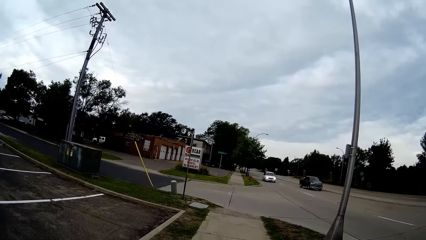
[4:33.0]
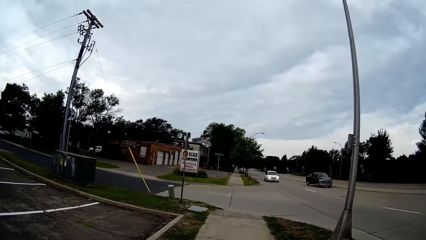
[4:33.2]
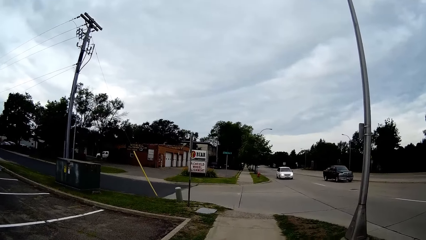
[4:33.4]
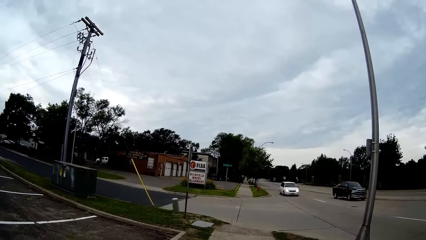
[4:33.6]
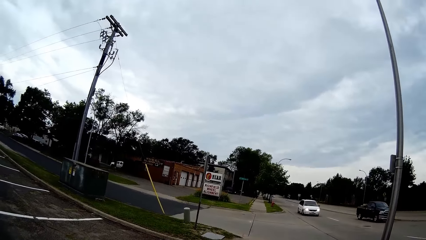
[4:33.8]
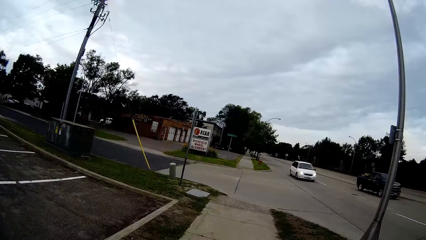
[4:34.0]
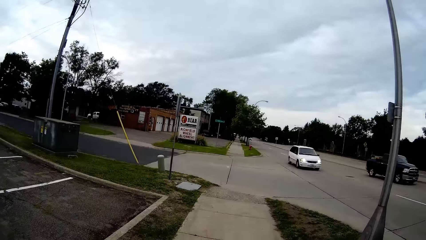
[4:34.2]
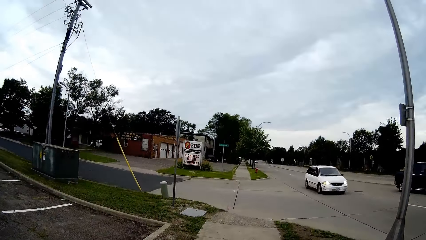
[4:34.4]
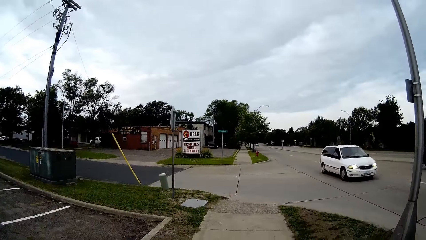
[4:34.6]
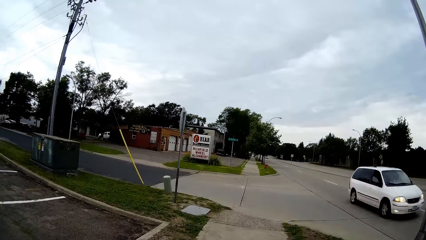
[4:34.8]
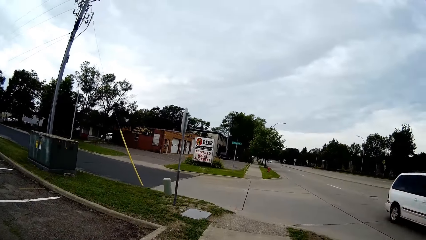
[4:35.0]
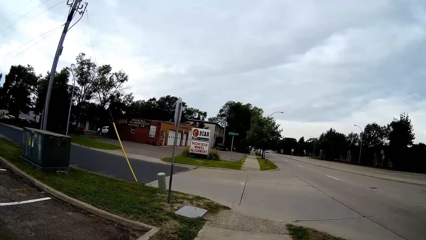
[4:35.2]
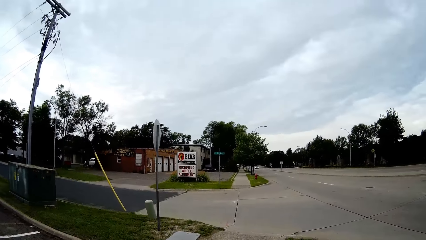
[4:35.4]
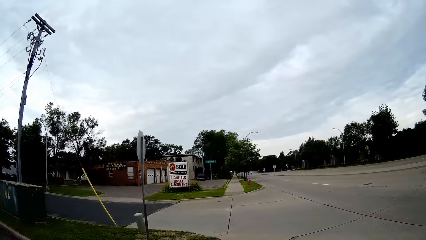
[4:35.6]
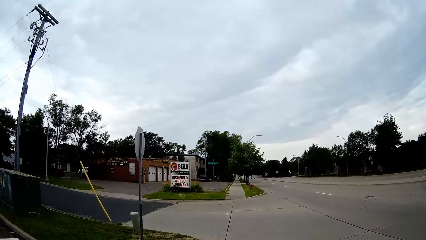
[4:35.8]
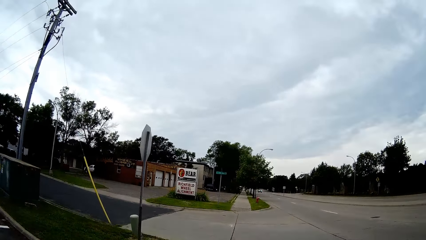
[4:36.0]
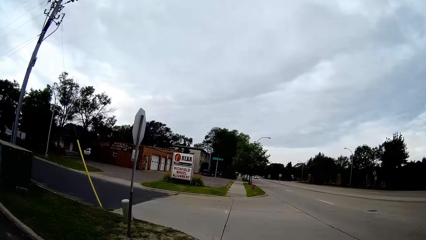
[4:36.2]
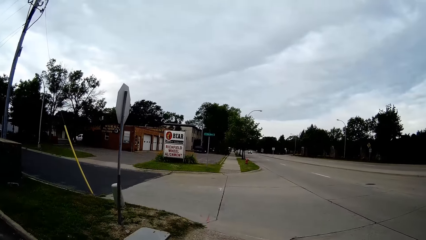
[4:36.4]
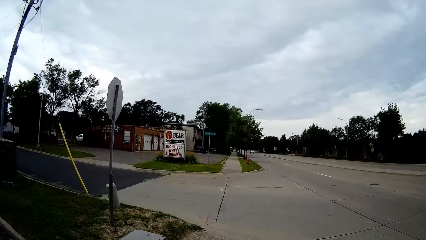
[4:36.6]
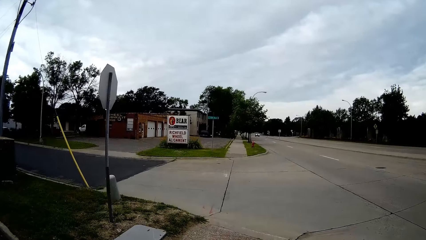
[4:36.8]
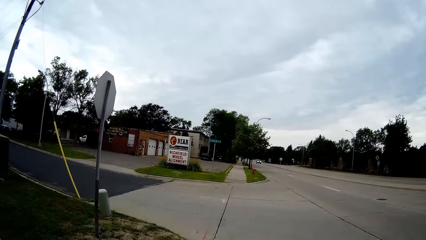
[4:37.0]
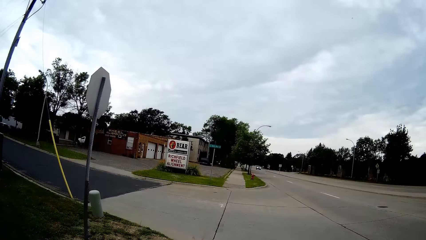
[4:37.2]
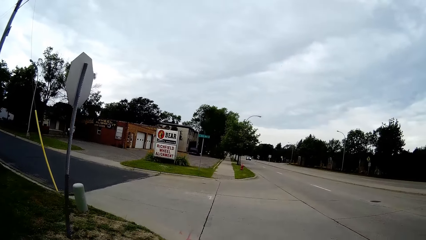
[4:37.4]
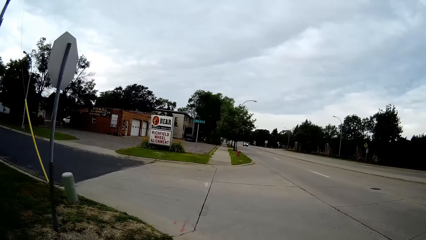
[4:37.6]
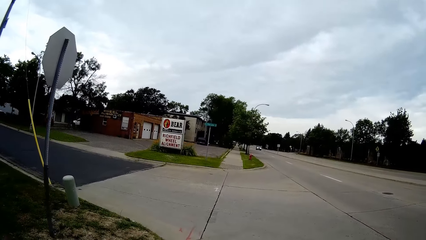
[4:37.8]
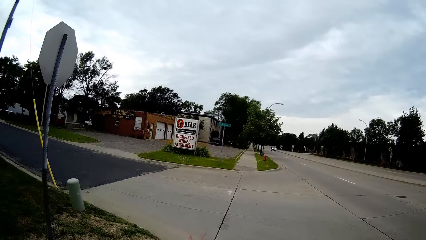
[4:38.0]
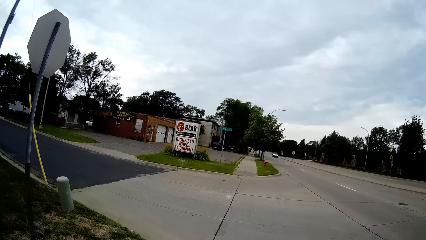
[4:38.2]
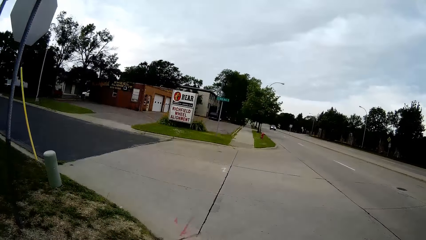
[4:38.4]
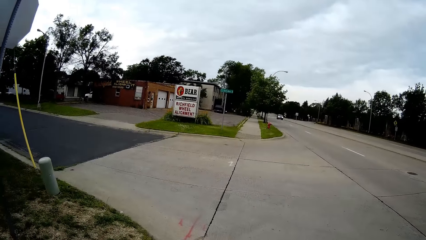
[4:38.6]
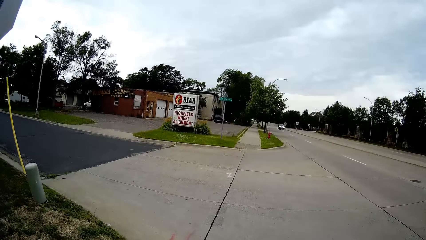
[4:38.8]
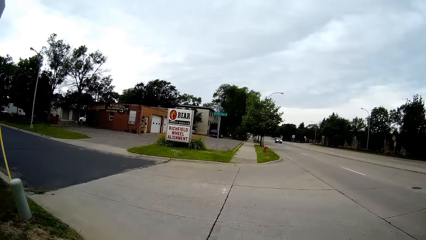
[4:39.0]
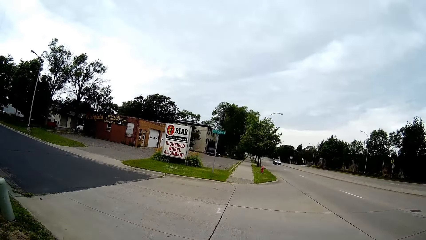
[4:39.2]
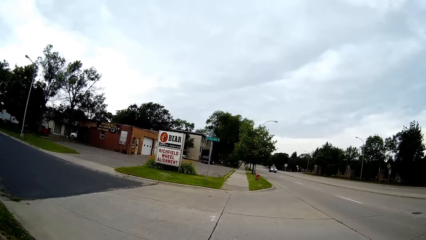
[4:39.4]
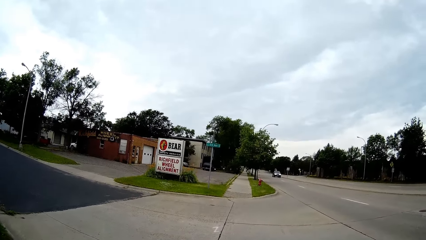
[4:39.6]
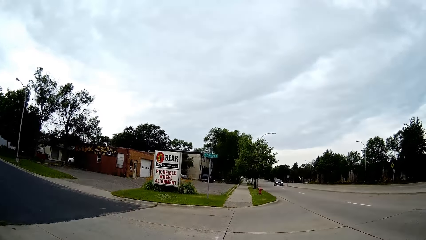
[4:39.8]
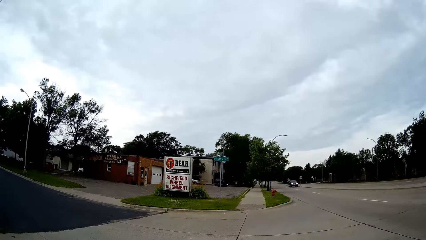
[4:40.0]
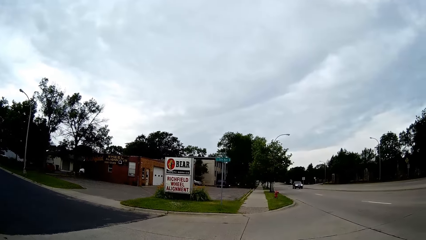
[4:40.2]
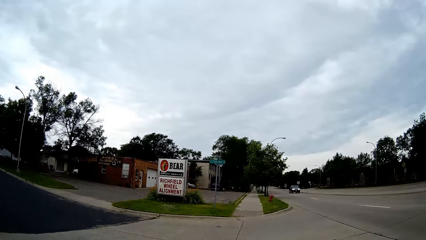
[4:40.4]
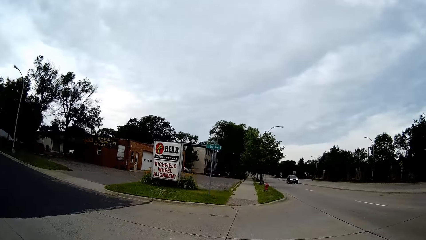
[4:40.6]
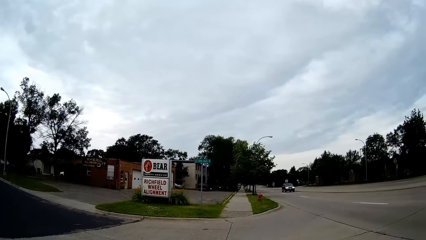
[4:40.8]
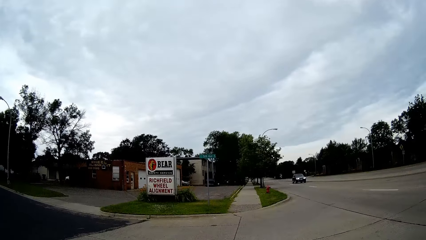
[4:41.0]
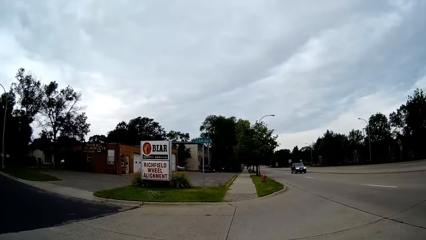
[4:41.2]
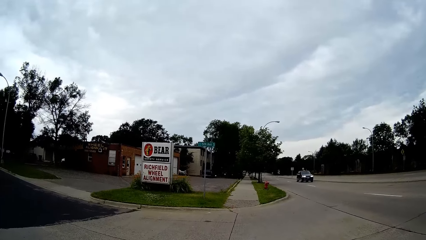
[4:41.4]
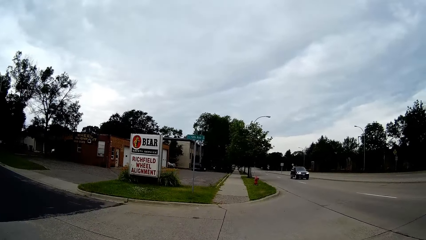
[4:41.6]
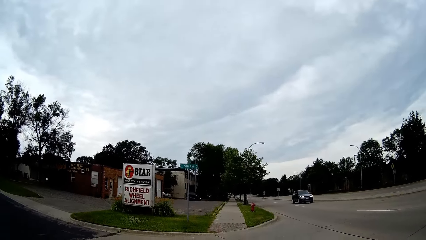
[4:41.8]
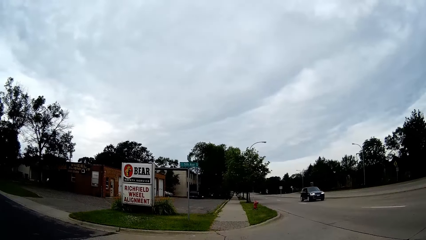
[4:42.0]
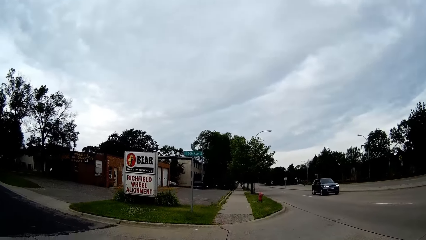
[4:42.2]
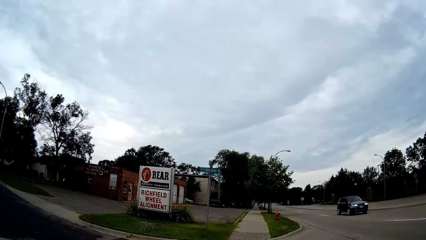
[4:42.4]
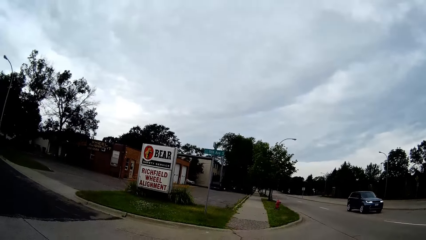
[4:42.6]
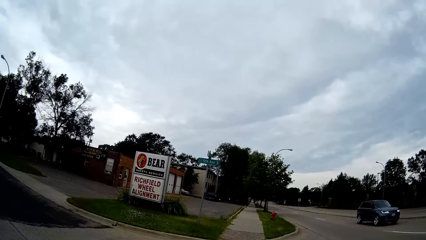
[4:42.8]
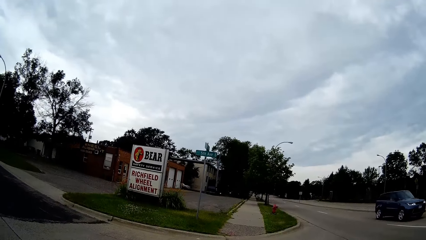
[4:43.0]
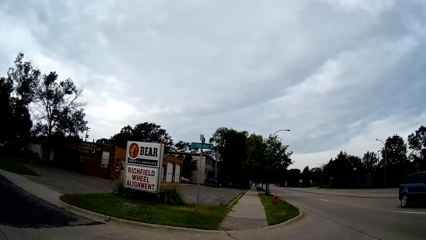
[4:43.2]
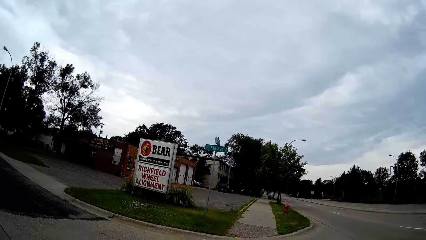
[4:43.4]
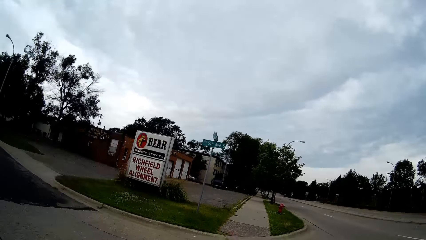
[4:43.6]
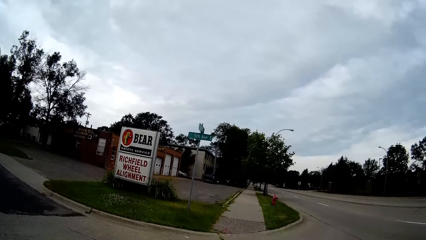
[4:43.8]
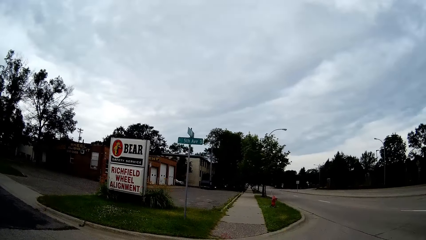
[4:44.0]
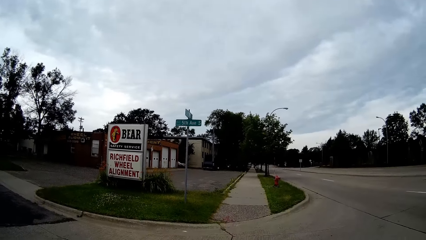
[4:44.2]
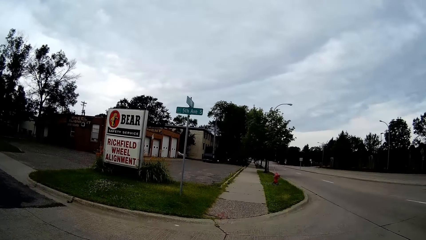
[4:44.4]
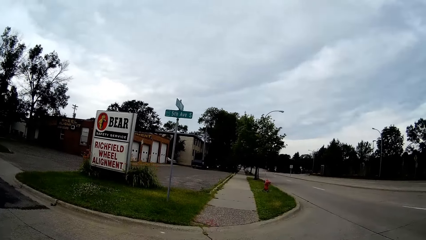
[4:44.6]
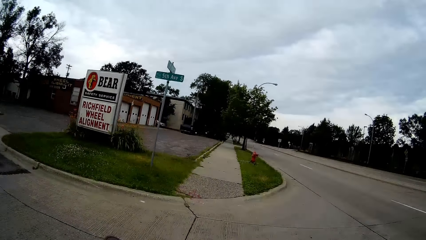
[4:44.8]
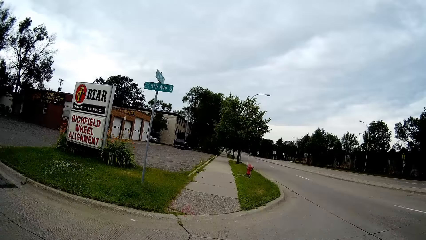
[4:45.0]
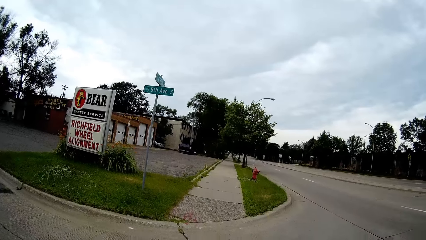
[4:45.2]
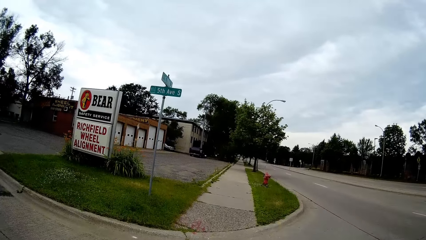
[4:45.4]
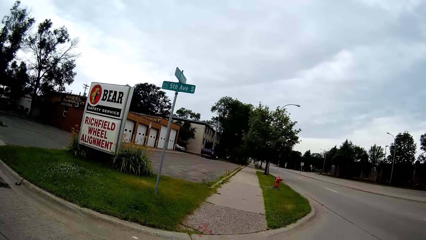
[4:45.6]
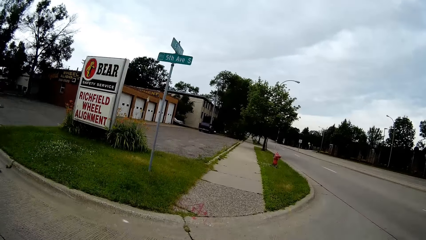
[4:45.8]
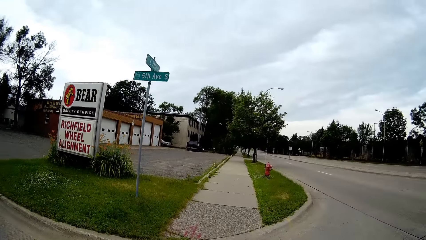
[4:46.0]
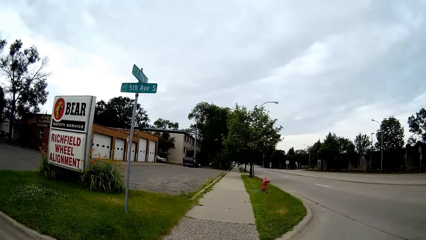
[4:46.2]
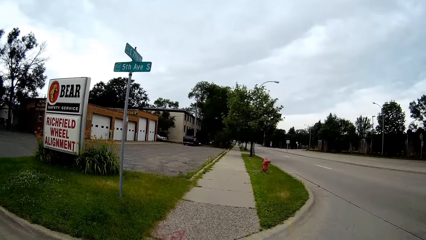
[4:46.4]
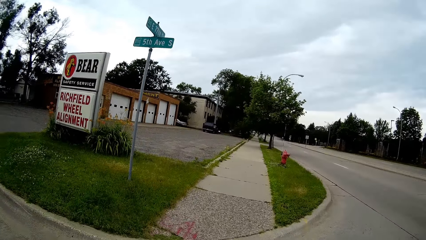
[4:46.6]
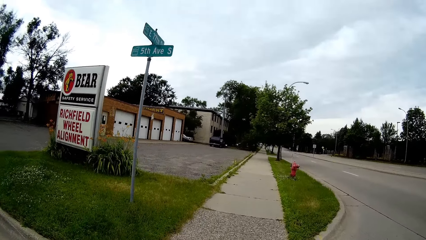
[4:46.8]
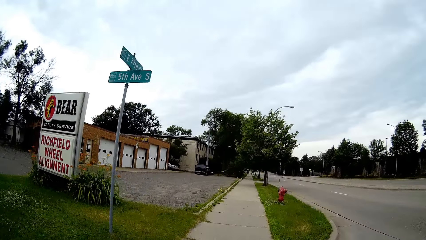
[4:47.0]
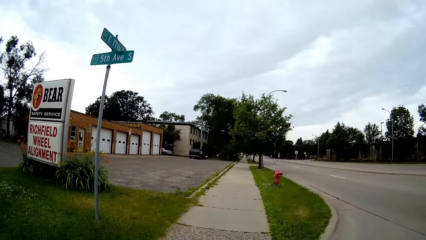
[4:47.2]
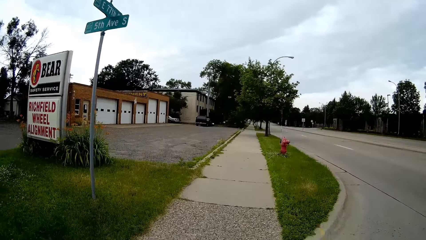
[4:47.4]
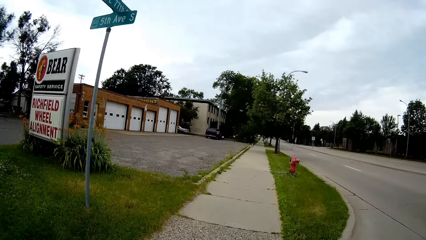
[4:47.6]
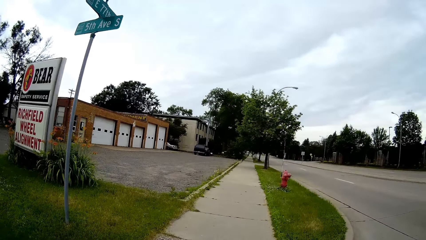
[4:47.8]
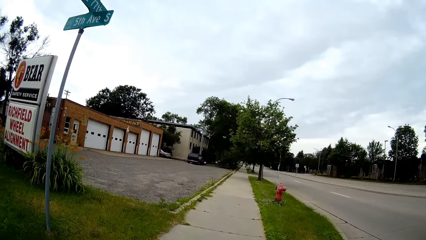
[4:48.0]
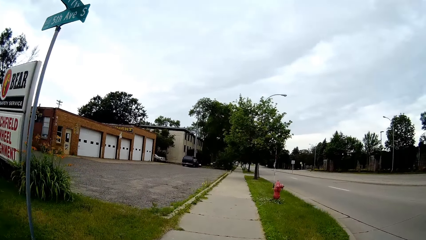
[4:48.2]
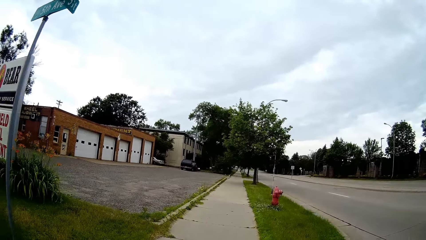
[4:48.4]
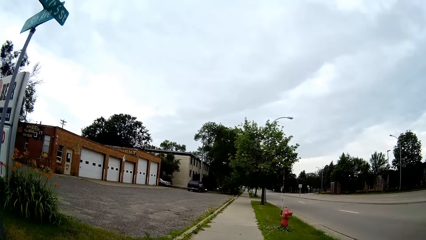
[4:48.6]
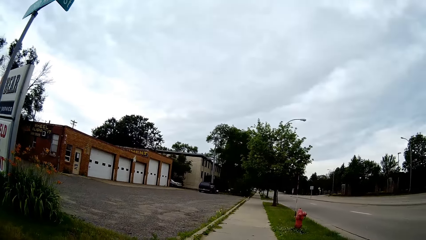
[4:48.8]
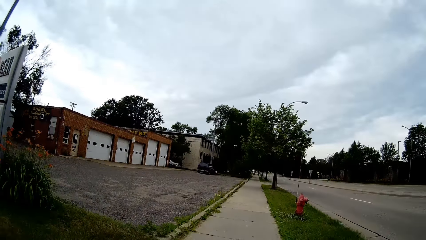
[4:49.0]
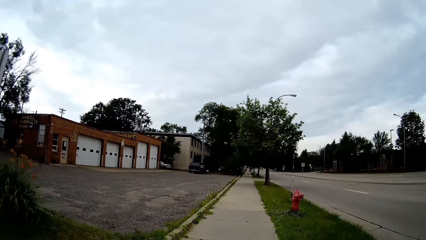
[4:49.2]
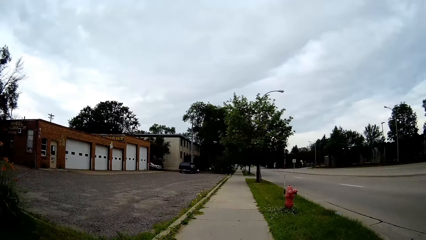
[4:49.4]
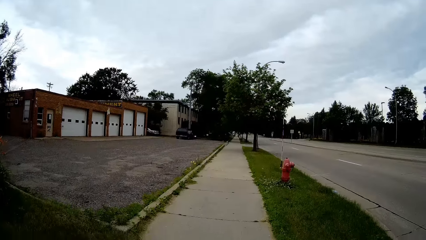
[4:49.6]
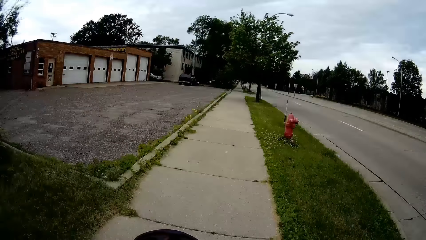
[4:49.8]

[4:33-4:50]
A black pickup drives past the camera wearer. A white car drives past the camera wearer. A blue car drives past the camera wearer.
